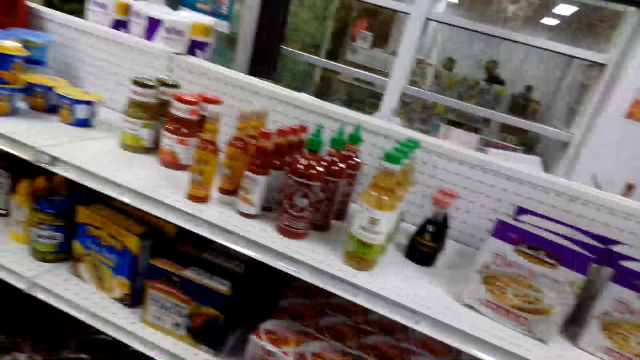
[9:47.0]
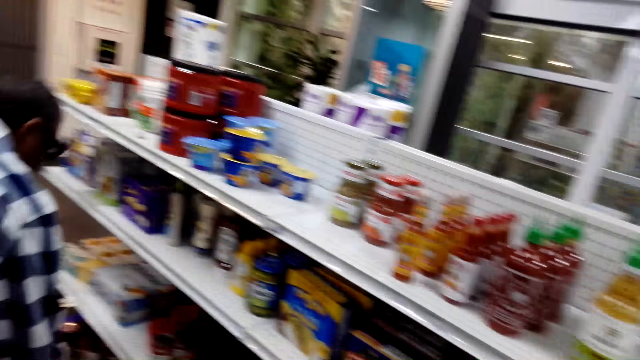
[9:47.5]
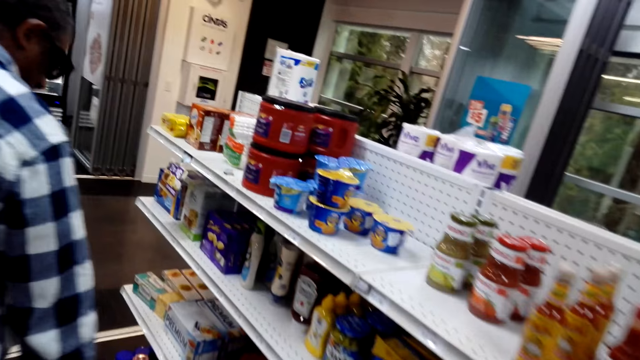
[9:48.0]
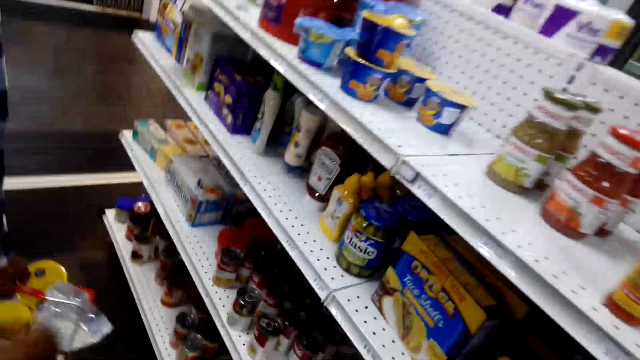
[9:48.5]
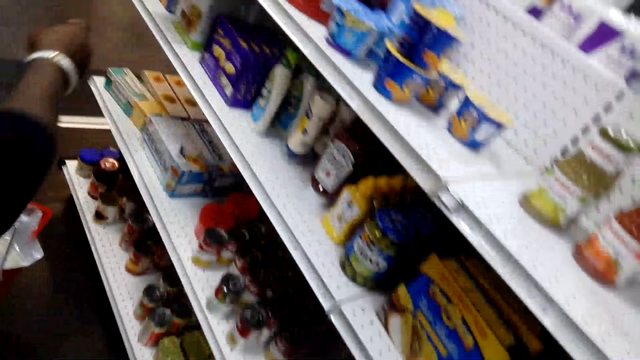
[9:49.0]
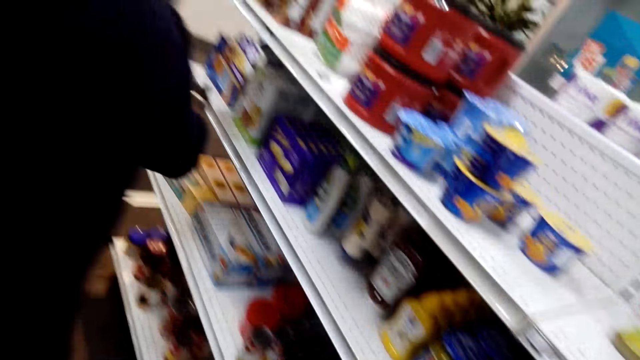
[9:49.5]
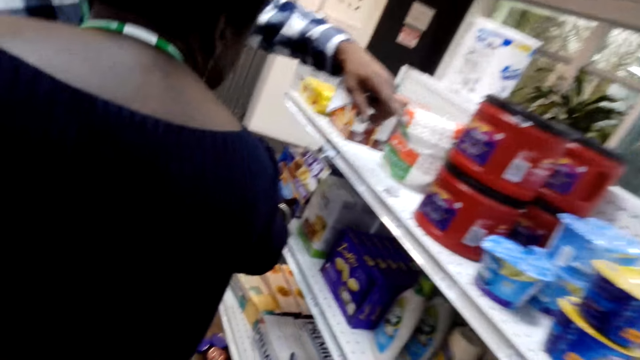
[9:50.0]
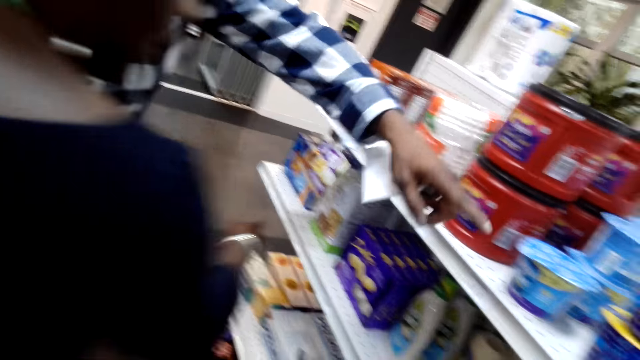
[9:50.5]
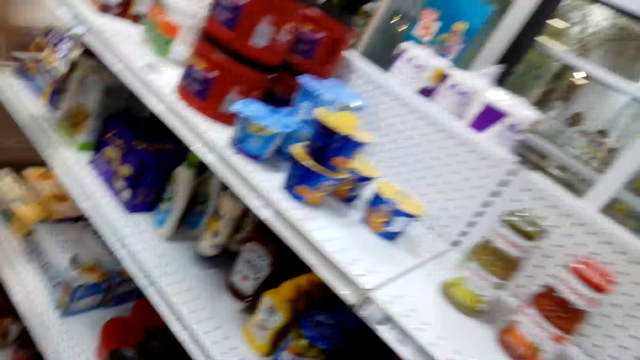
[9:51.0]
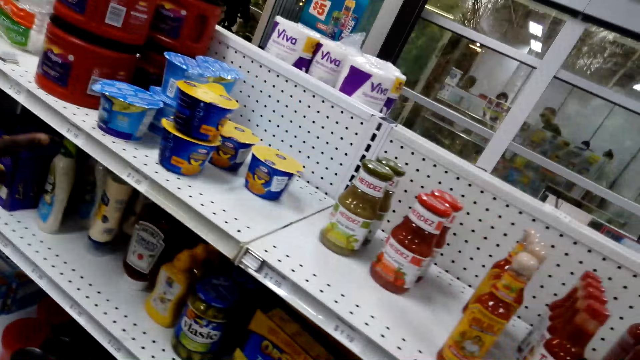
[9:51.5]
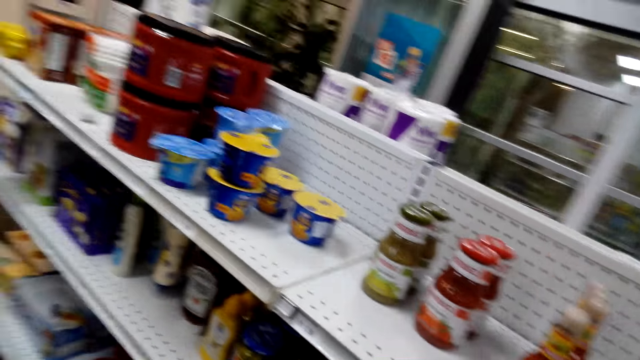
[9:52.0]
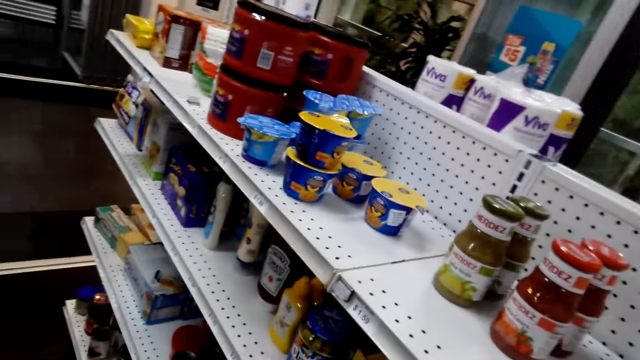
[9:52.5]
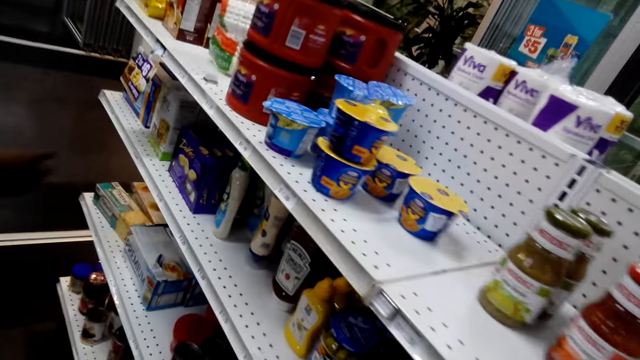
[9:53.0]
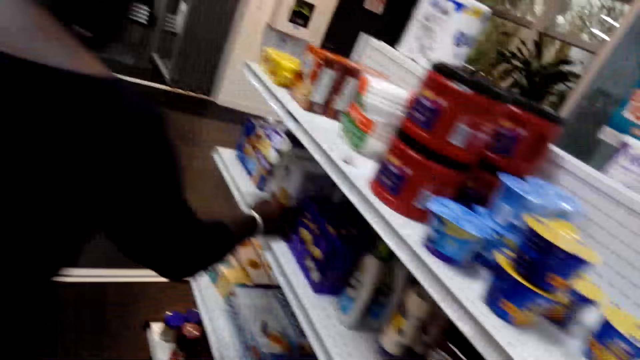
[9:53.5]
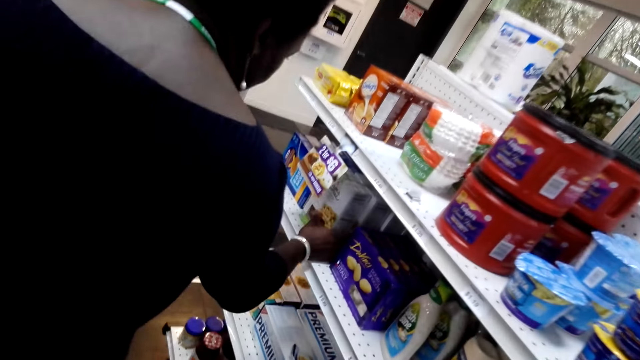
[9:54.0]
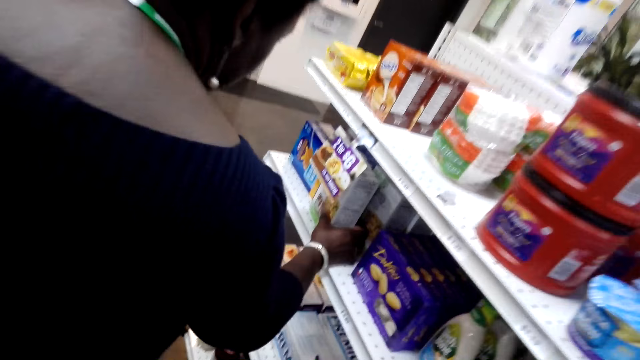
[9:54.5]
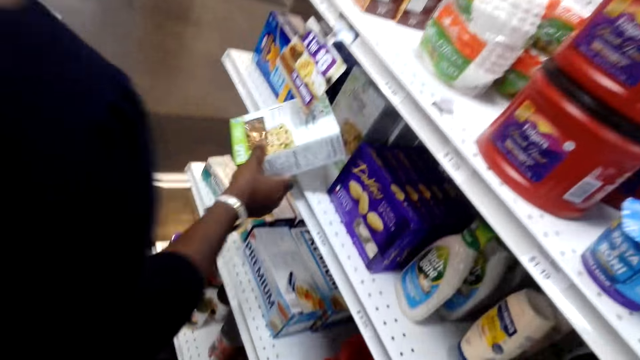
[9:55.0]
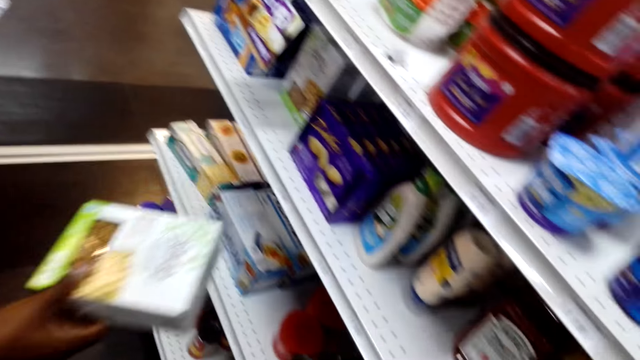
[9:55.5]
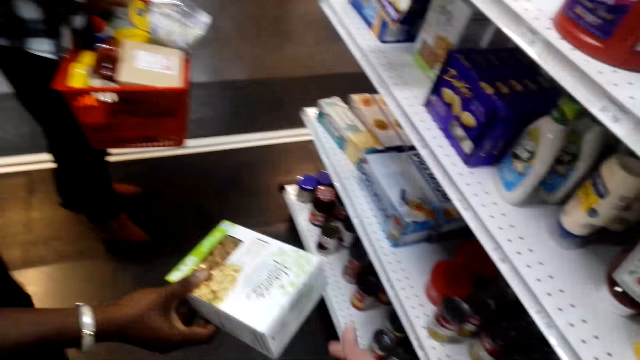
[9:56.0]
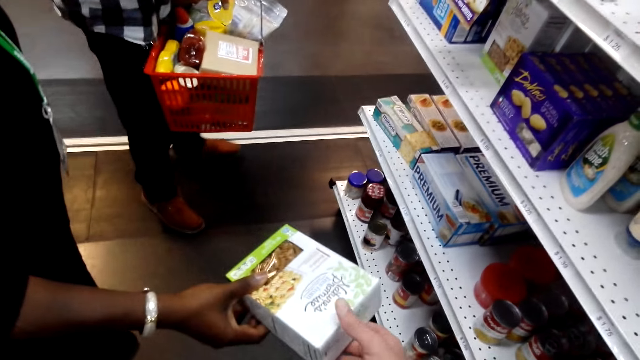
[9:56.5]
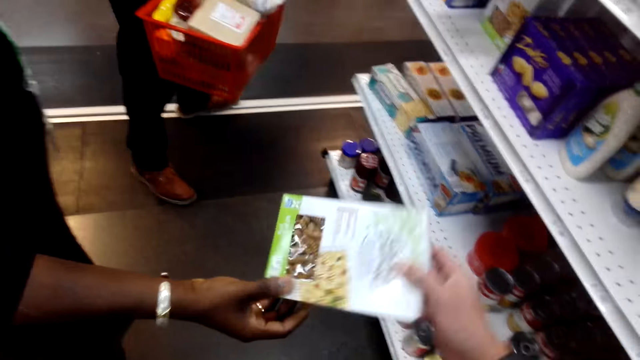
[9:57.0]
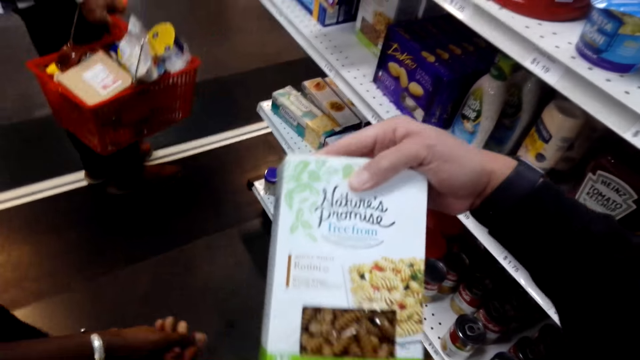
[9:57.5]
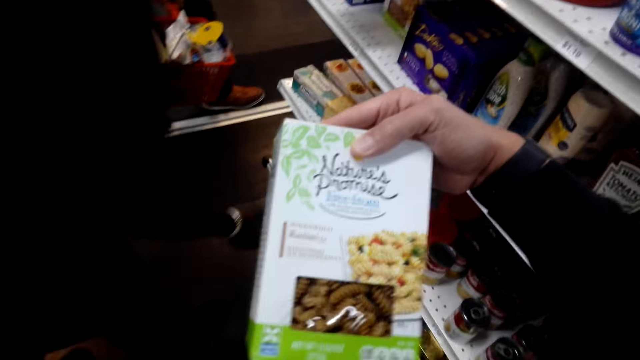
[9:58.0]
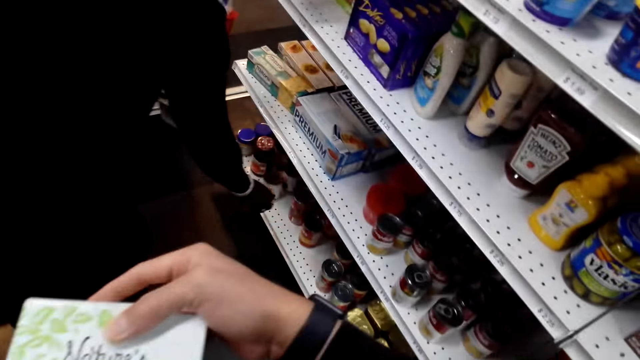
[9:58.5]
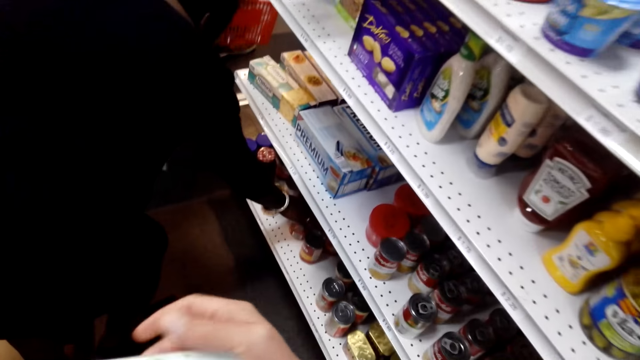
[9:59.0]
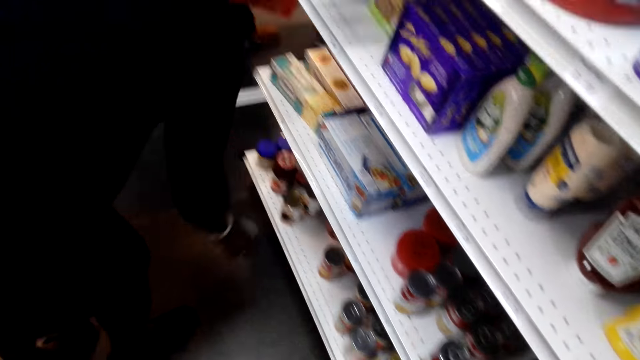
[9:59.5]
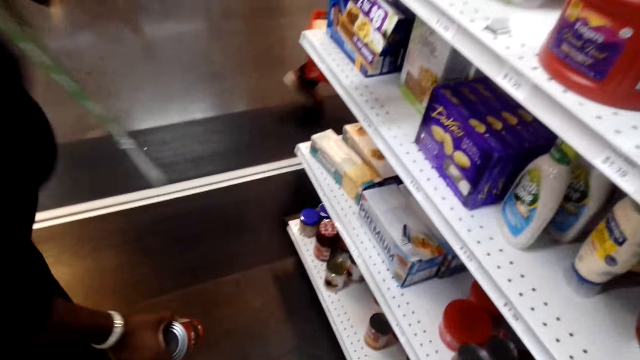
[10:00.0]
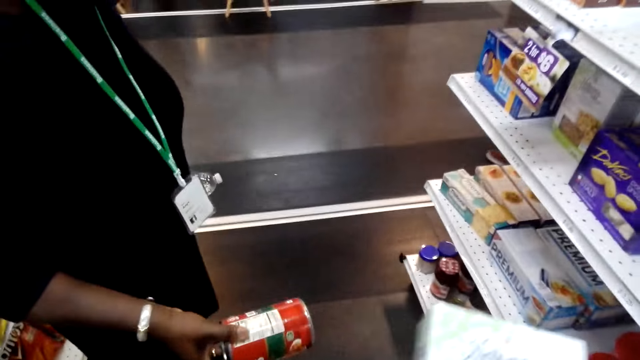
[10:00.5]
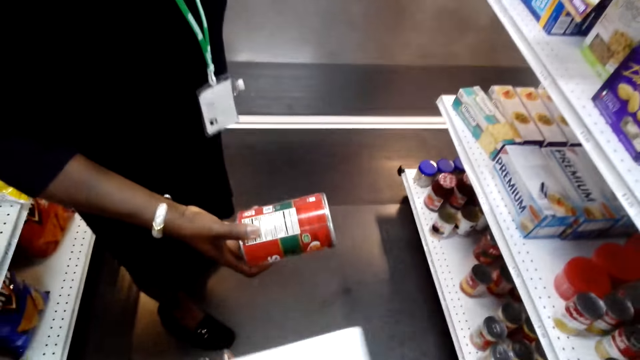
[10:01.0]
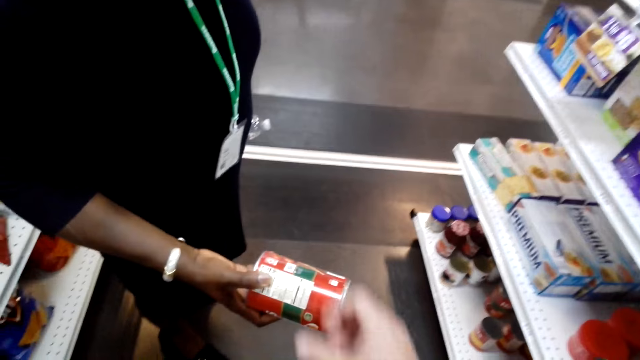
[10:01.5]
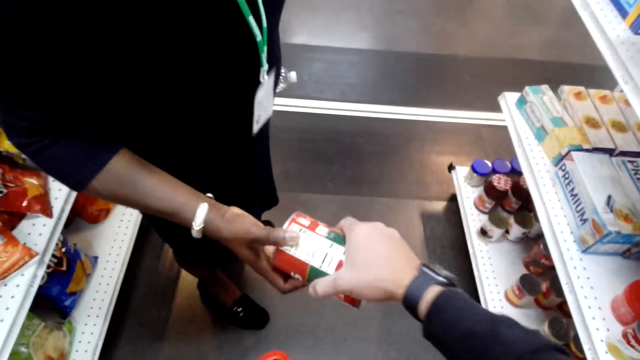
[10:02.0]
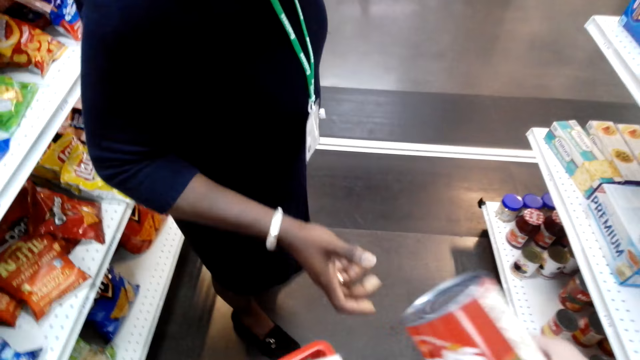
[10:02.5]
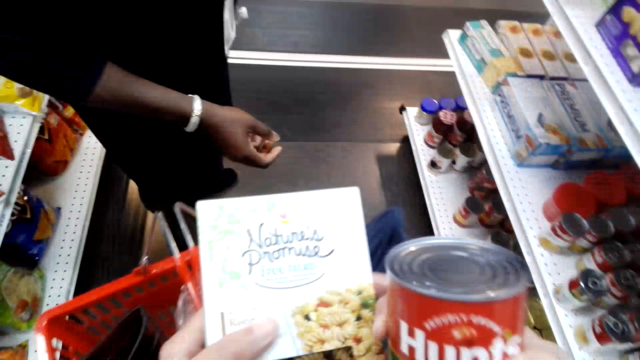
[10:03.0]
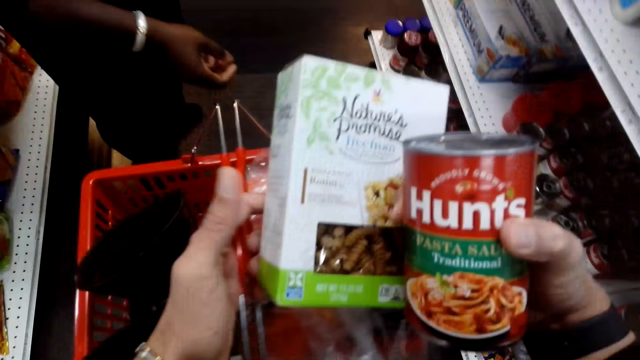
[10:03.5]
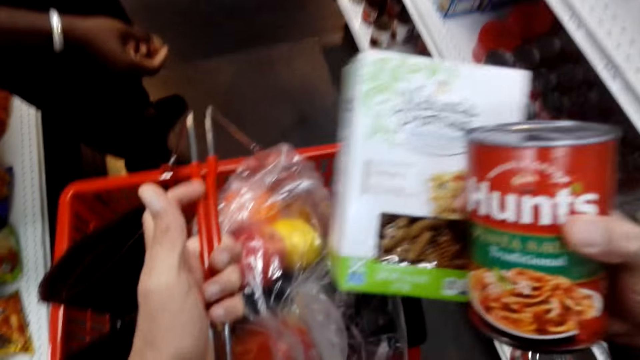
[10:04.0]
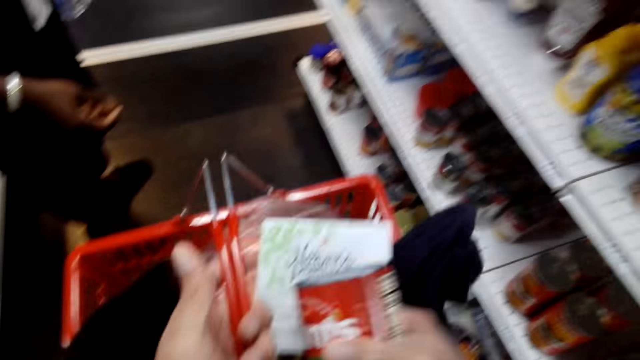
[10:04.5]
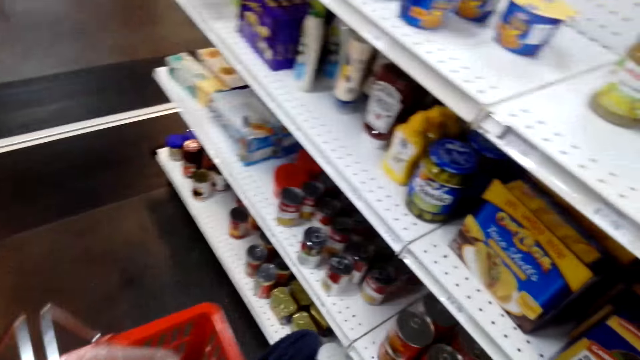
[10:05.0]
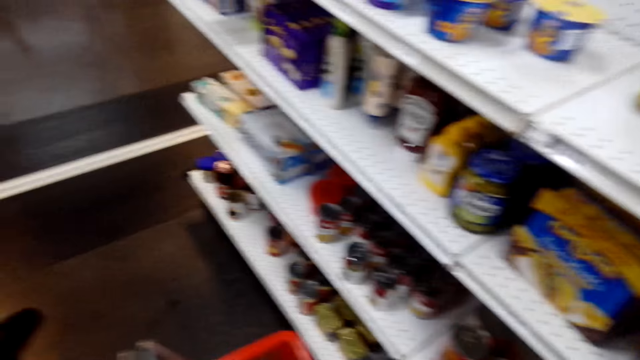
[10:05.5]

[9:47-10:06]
A lady picks up a box on the shelf, hands the camera wearer the box and talks with the camera wearer. The camera wearer looks at the box. The lady picks up a tin on the shelf and hands the camera wearer the tin. The camera wearer takes the can from the lady. They put the tin in the shopping basket. They put the box in the shopping basket.

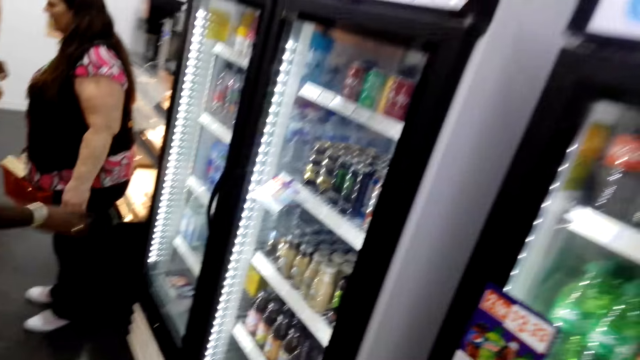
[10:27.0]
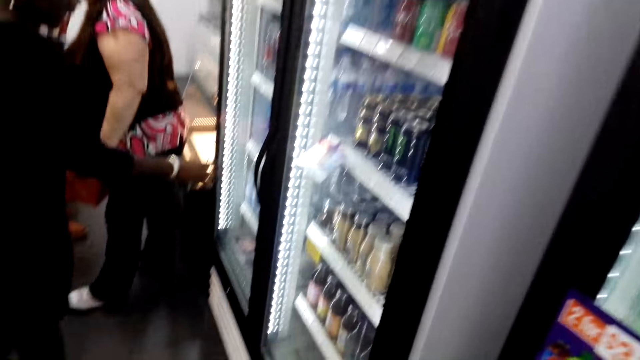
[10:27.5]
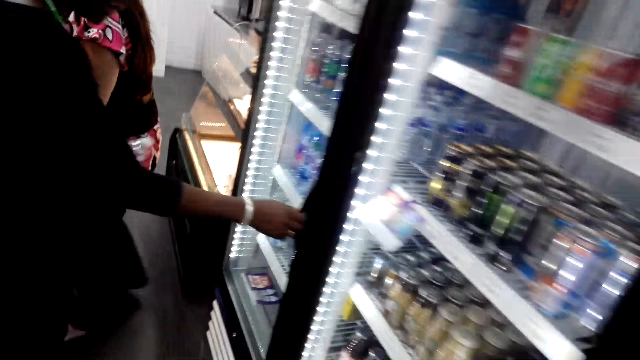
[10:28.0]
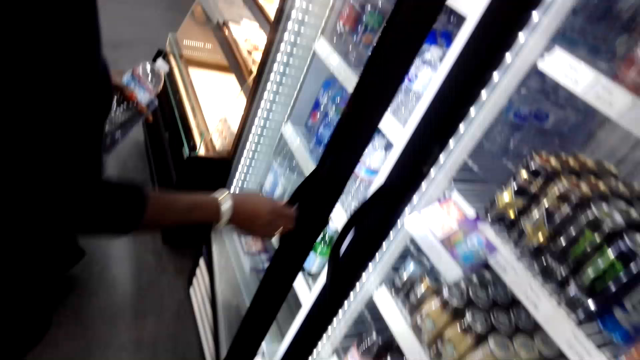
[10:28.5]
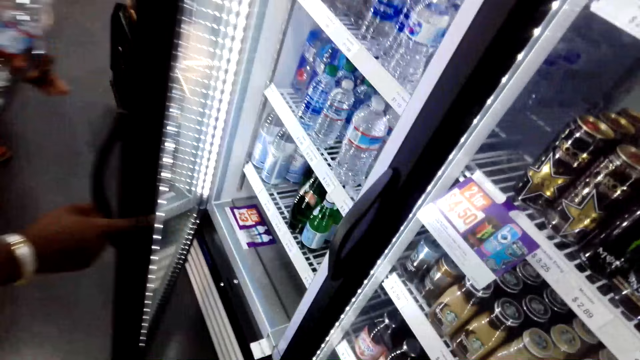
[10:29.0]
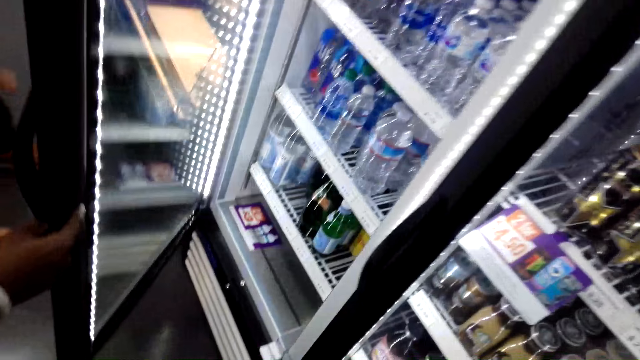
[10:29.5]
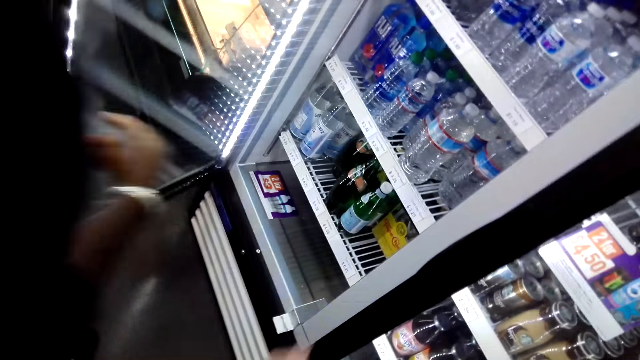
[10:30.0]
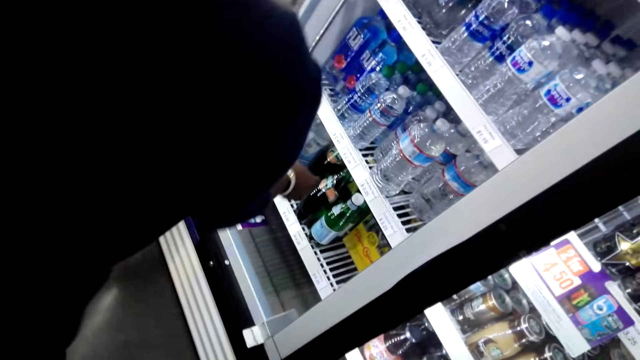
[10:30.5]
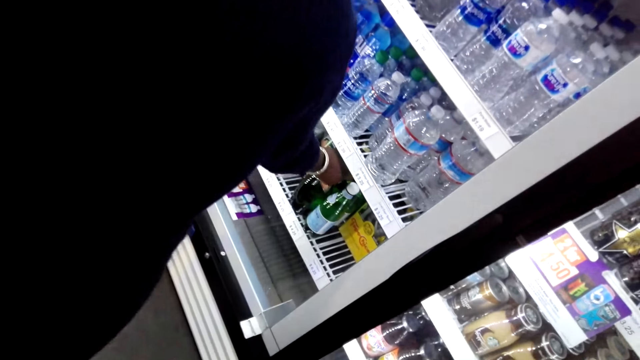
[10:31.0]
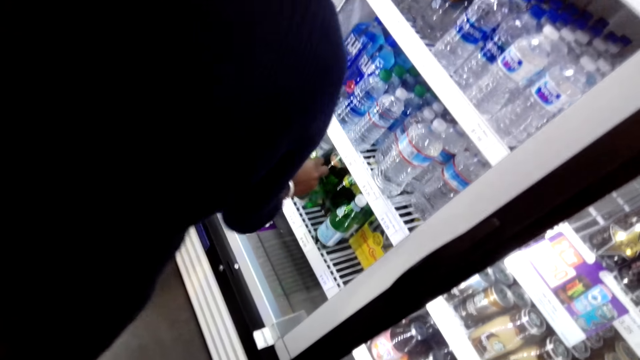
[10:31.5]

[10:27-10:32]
The lady opens the fridge and picks up a bottle of water in the fridge.
